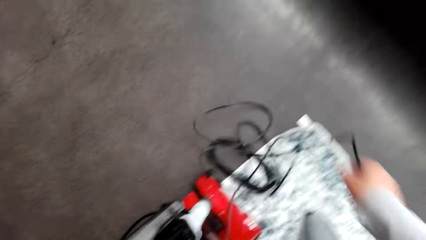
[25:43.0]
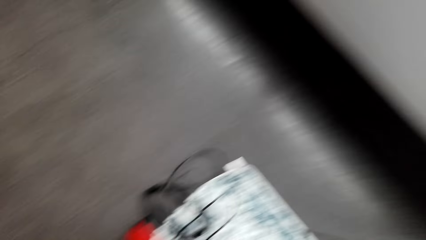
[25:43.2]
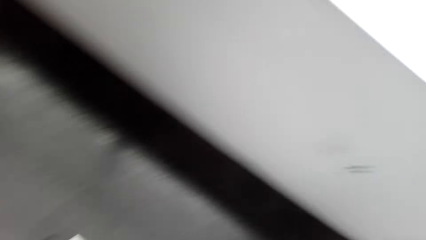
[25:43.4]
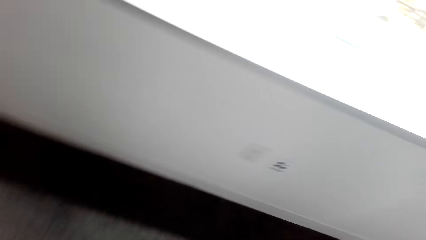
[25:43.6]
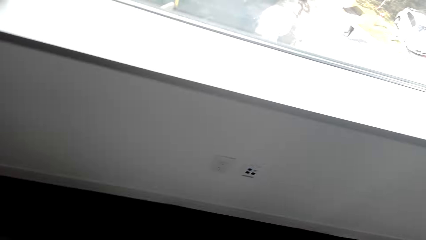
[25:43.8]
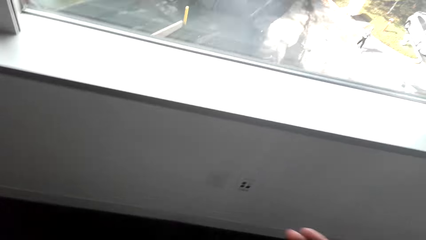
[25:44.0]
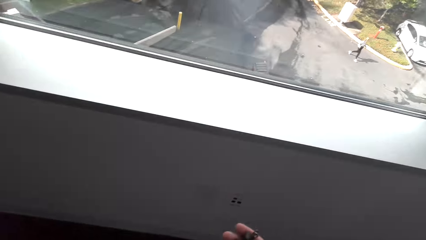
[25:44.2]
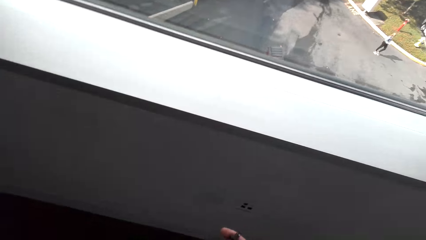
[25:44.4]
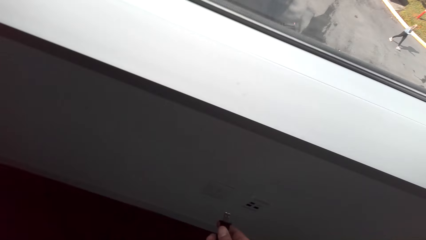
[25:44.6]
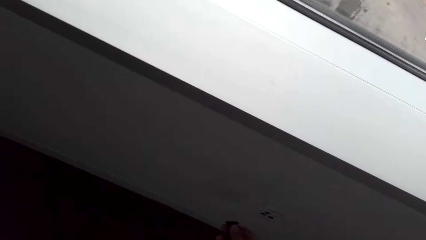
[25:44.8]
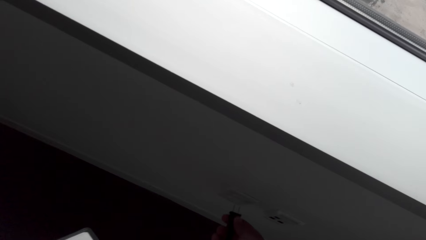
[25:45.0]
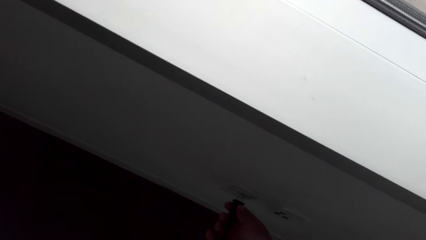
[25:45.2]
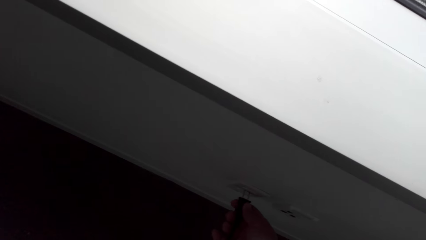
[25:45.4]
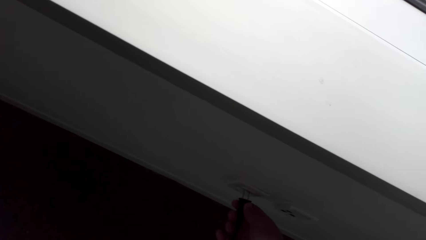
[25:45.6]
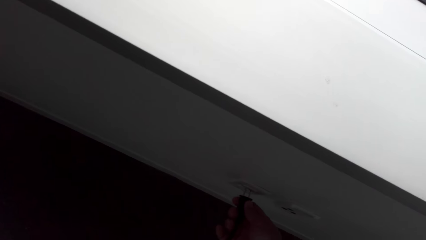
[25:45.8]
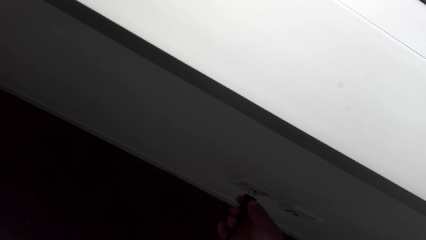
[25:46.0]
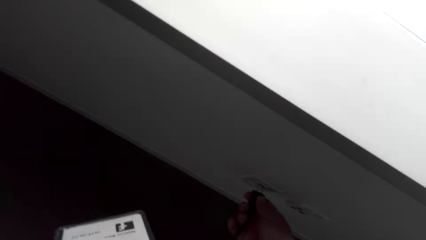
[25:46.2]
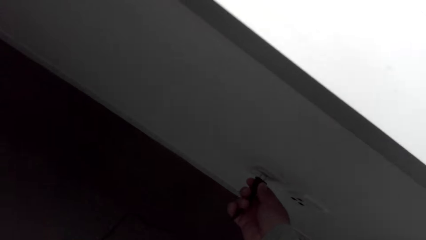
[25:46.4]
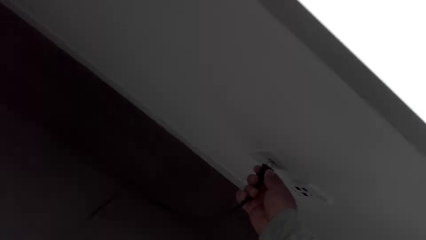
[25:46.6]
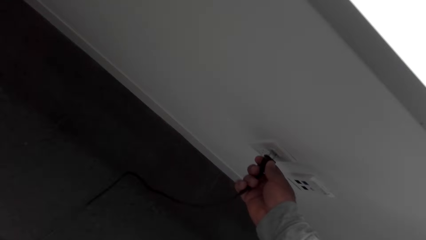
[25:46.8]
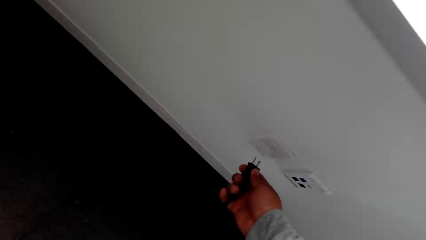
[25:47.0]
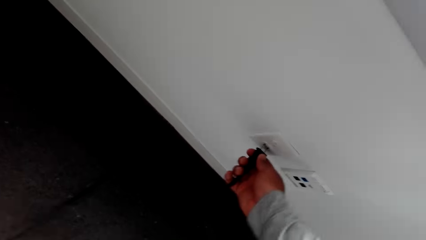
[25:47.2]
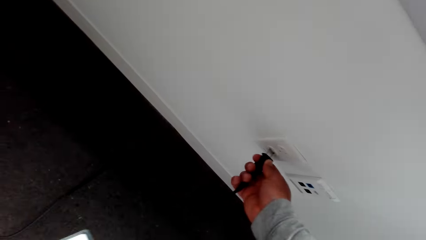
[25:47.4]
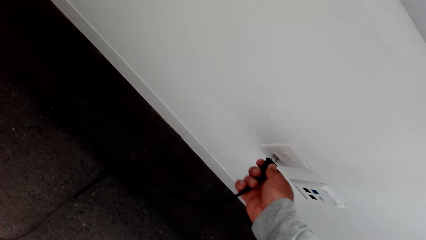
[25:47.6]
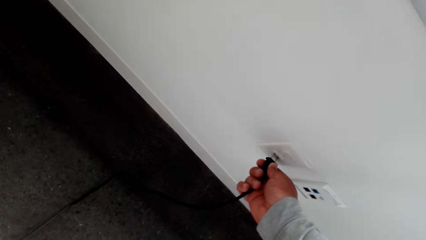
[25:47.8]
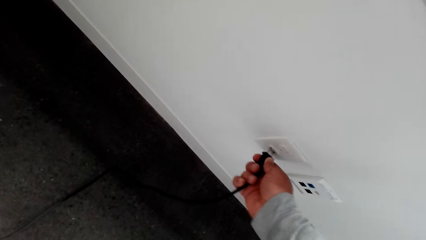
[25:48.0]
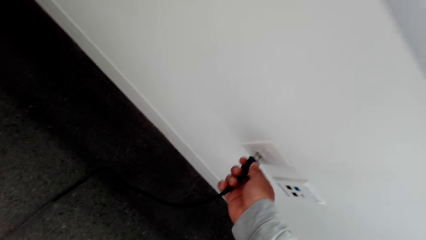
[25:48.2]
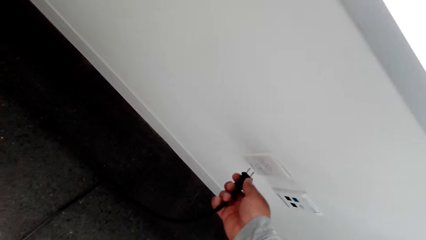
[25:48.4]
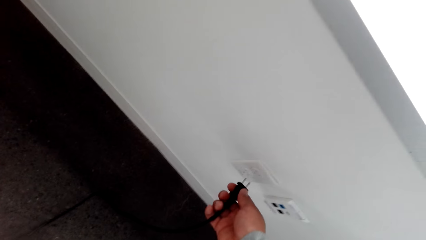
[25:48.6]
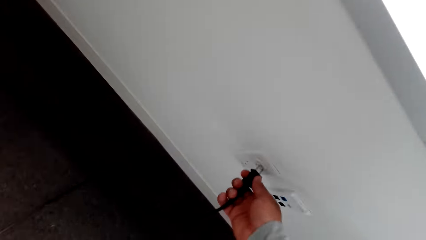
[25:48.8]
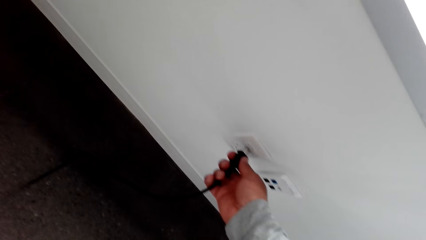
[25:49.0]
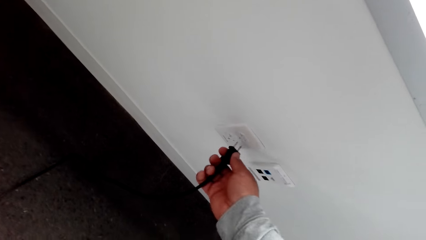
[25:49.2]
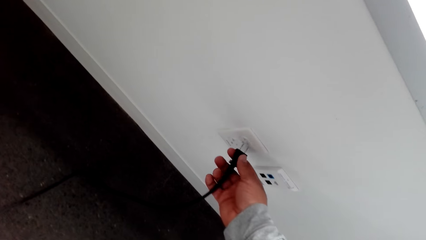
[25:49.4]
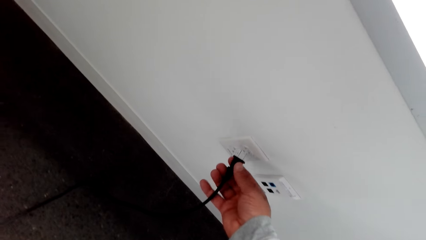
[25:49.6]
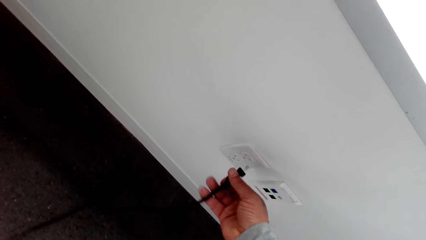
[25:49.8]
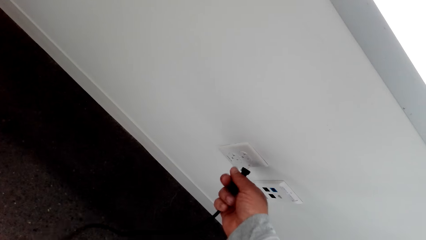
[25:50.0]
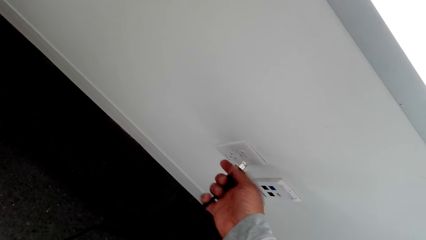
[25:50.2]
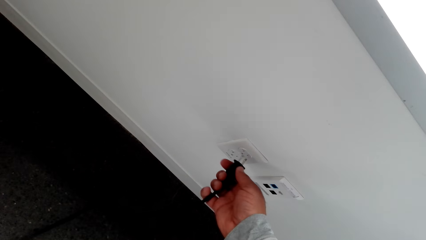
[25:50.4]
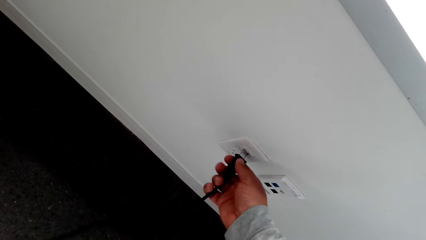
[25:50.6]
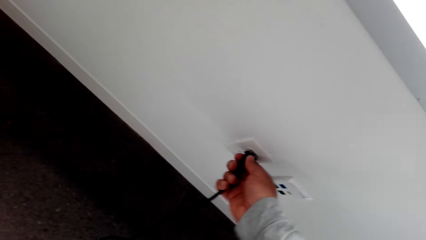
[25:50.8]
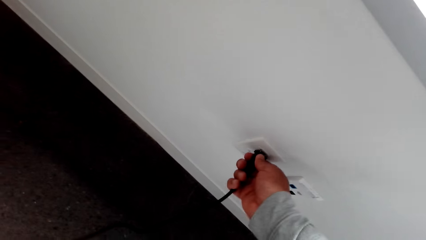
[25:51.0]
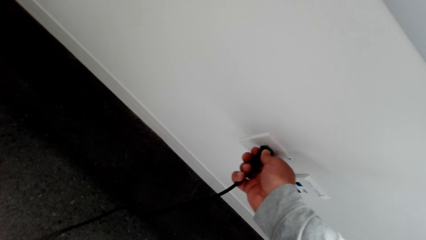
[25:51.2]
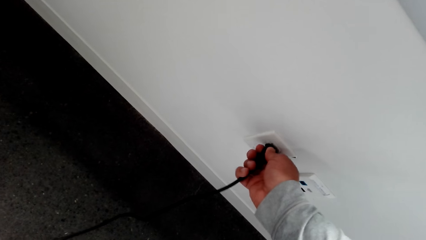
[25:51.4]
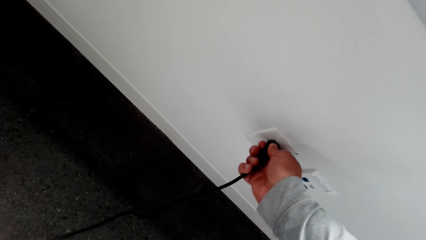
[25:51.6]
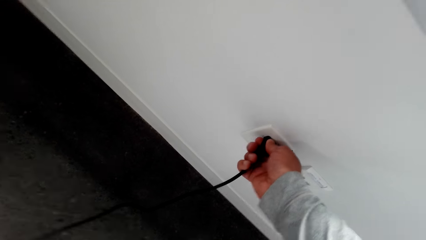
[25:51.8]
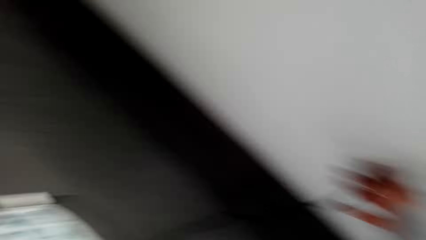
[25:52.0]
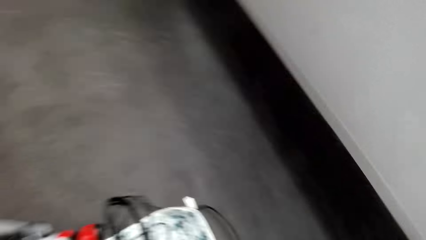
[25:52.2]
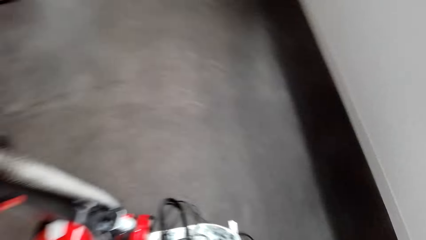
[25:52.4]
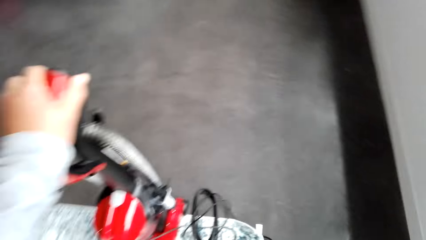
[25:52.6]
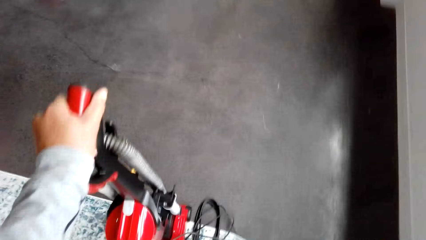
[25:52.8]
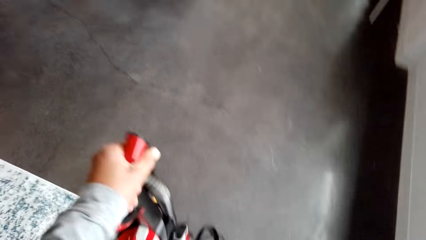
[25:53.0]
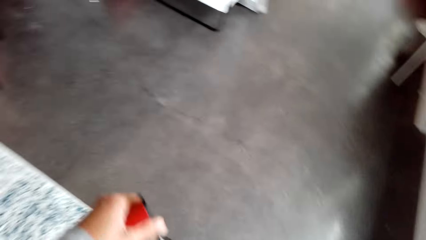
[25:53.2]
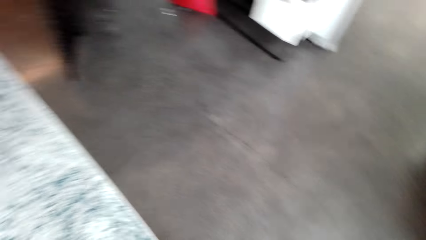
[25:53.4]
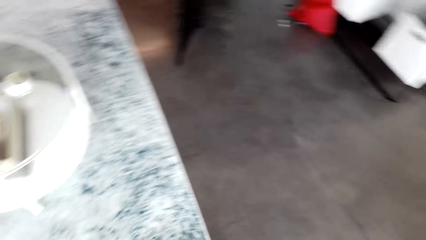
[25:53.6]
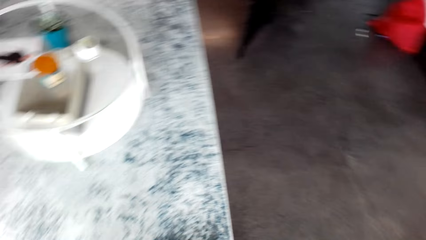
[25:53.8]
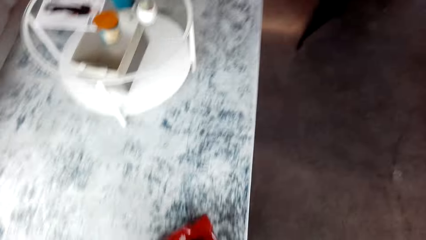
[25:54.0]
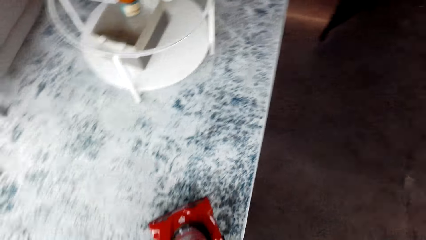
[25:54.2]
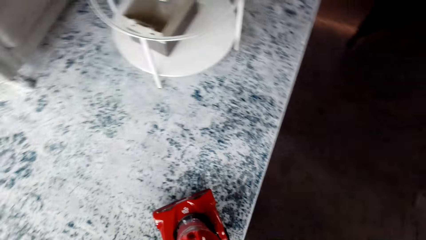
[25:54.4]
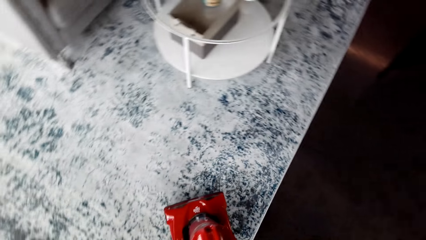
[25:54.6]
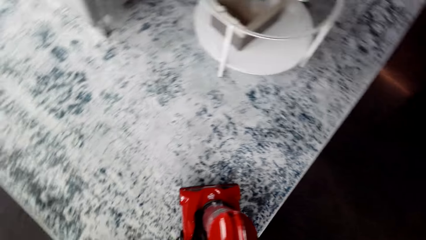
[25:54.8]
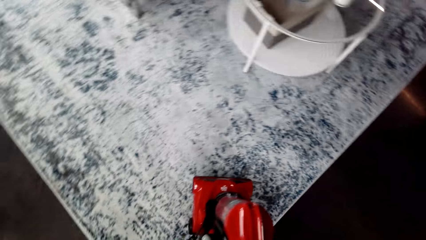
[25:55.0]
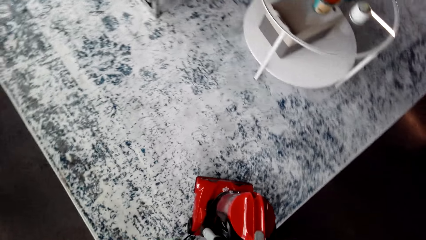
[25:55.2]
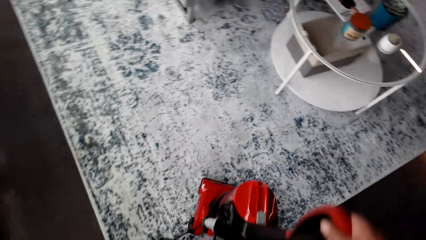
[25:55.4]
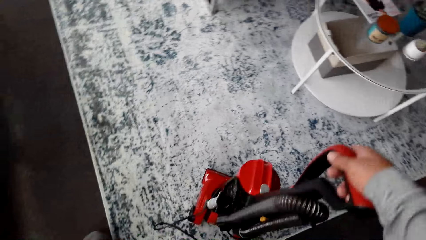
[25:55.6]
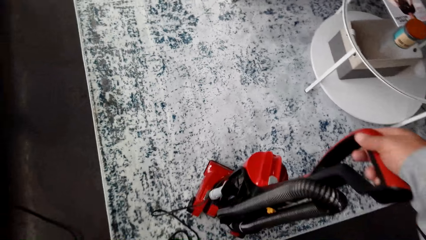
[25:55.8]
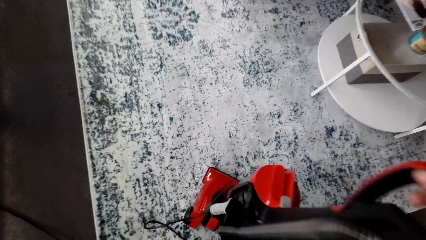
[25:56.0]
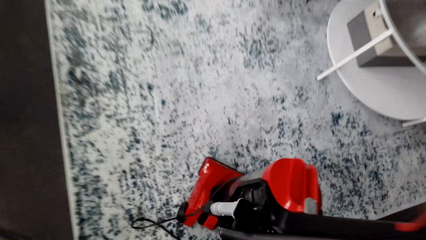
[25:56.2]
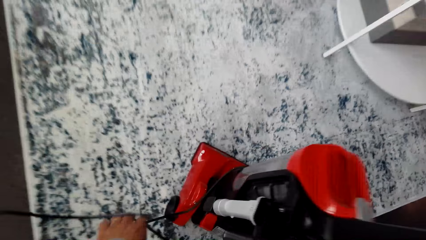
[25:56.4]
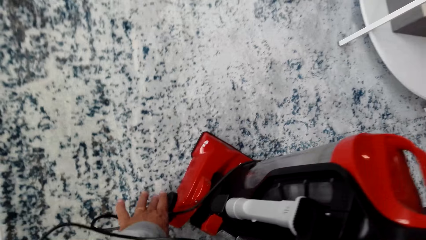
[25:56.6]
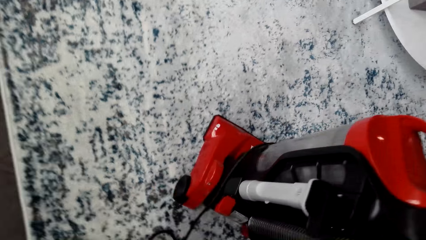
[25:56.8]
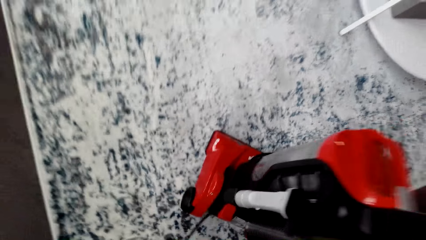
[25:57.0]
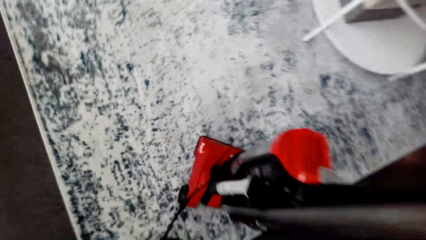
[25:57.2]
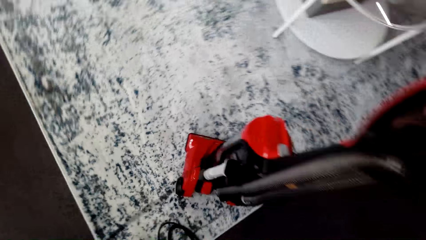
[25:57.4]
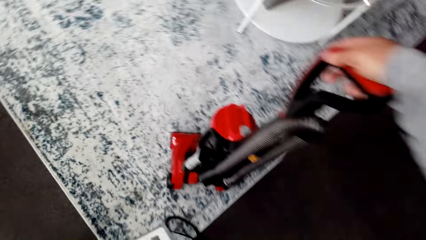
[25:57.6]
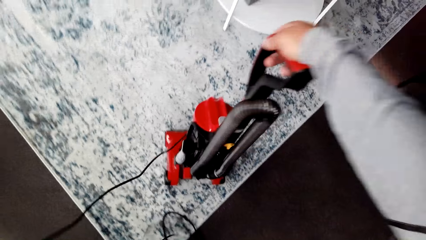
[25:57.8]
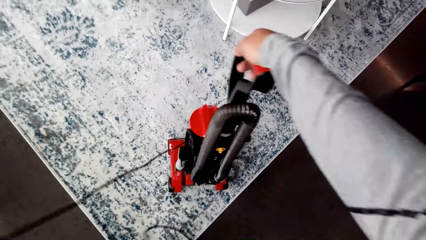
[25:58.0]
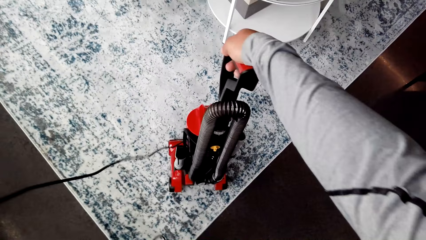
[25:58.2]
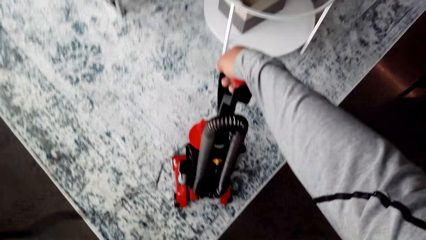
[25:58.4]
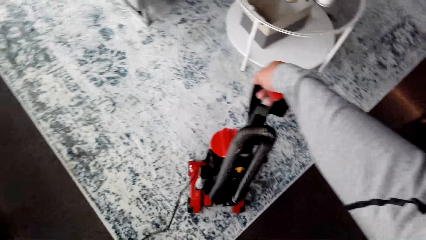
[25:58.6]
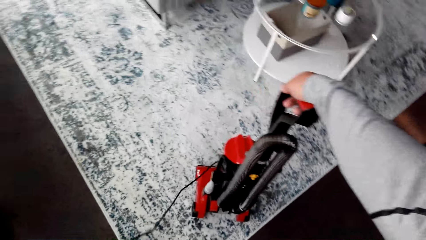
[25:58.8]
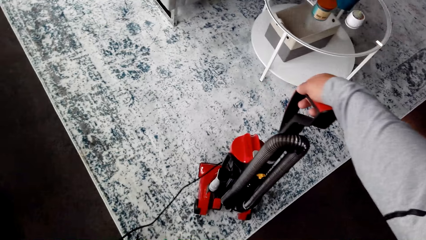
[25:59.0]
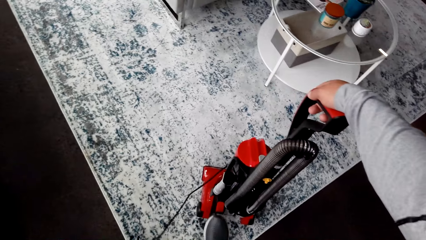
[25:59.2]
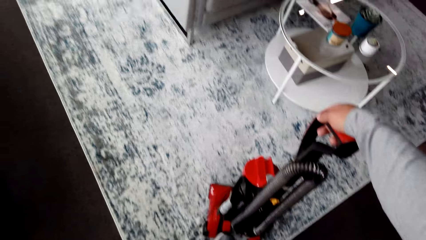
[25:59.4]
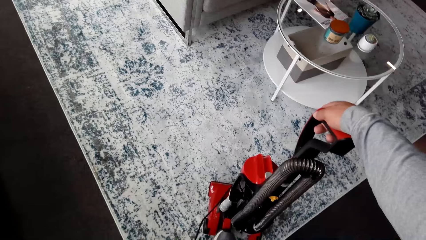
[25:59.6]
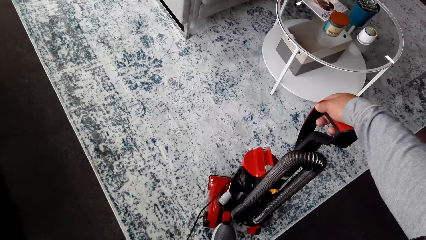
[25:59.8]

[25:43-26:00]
The camera wearer walks toward the window. He connects the cable on the socket. He walks away from the socket. He holds the machine with his hand. He vacuums the carpet and pulls the machine up and down. He bends, pulls the cable and stands up.
